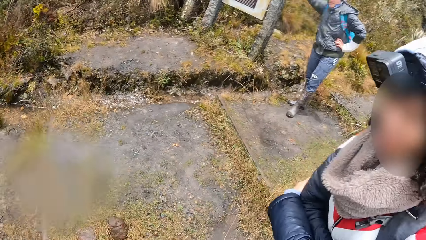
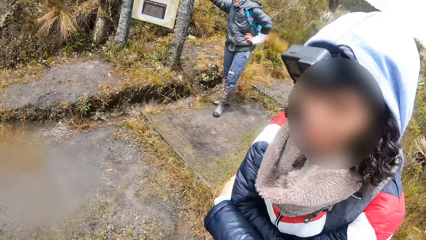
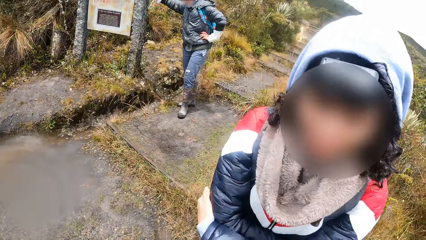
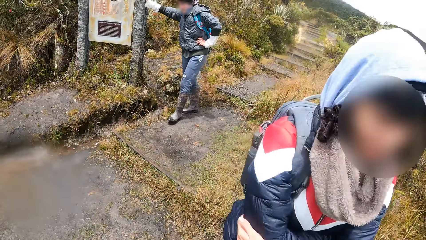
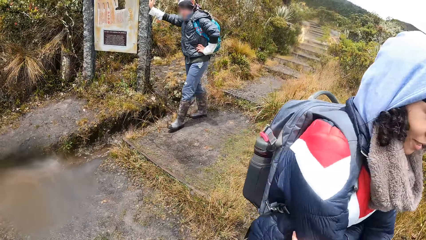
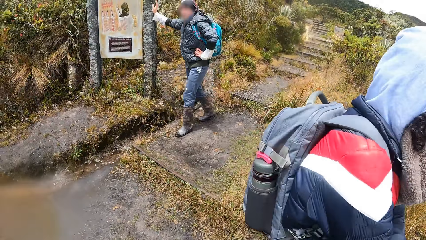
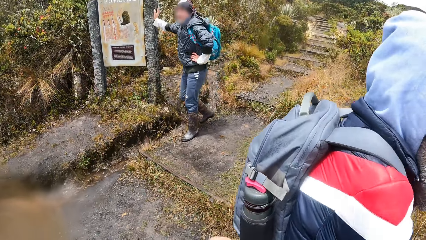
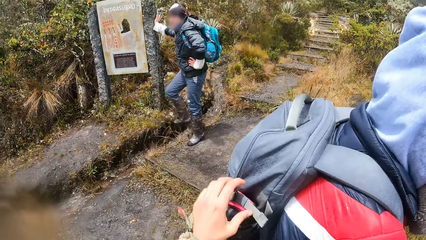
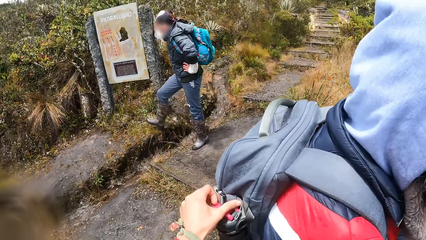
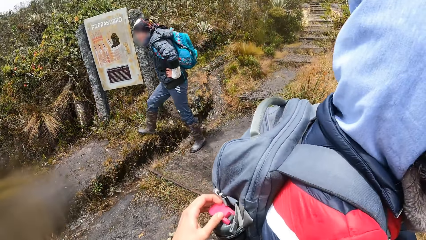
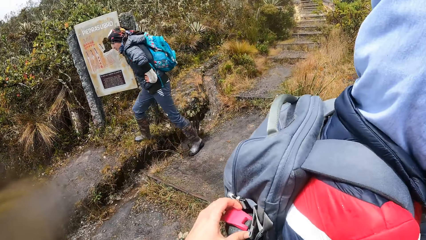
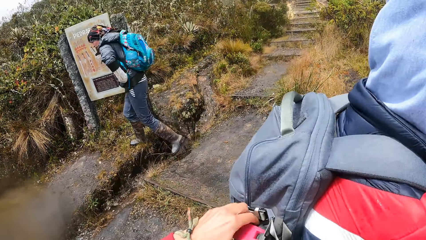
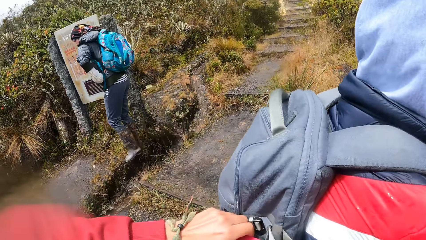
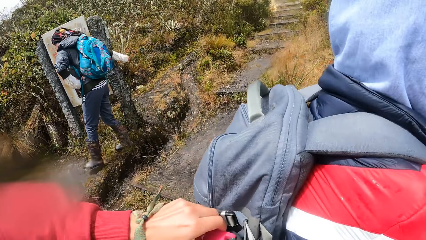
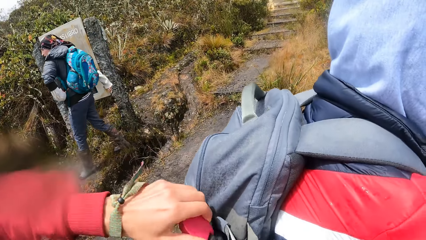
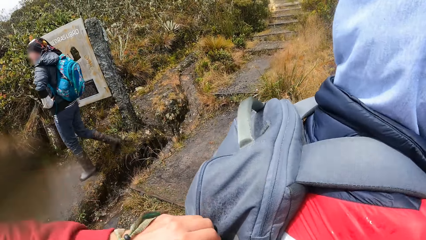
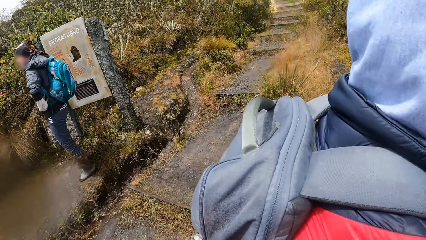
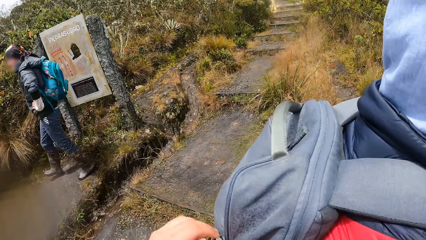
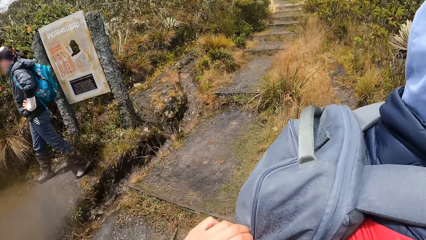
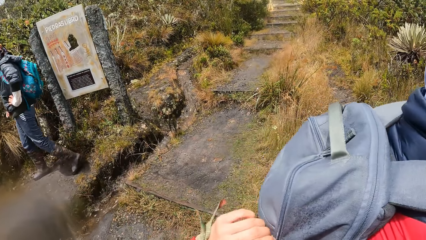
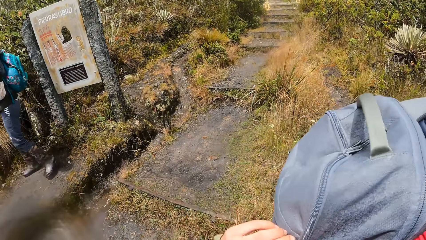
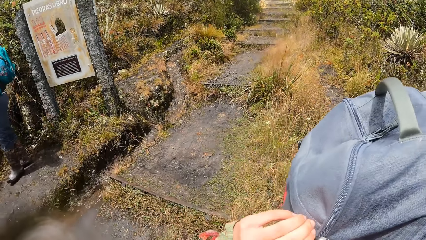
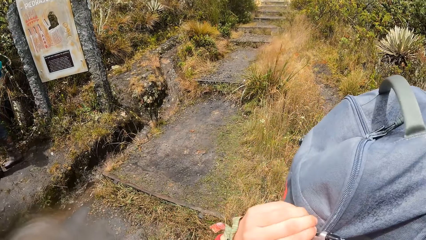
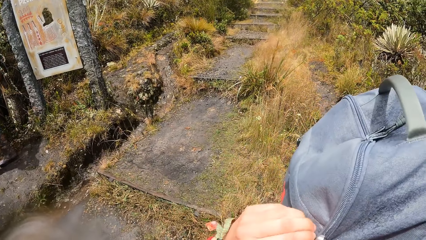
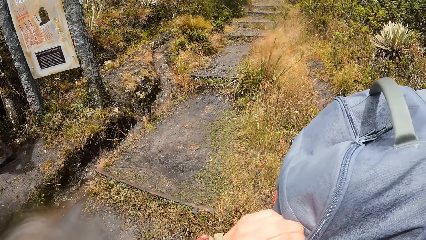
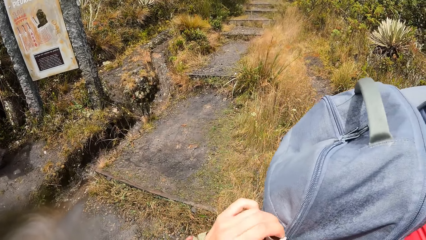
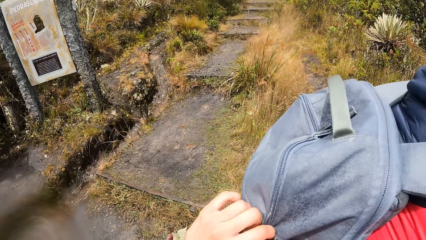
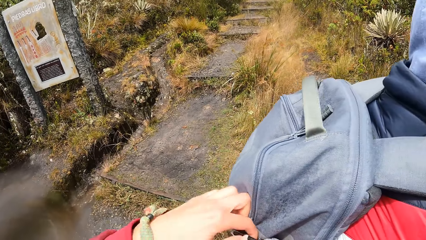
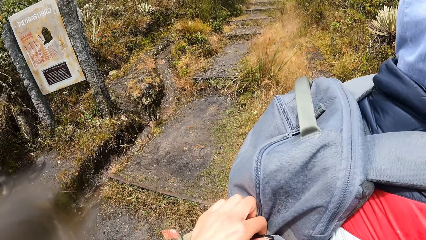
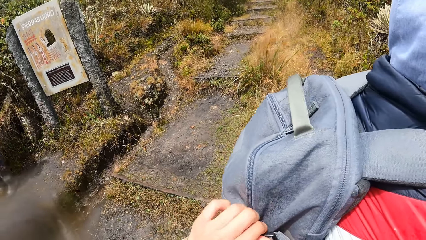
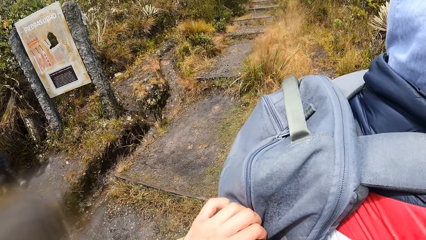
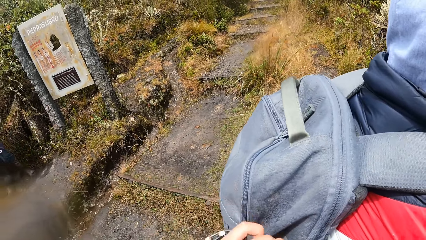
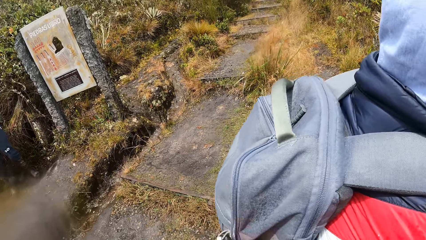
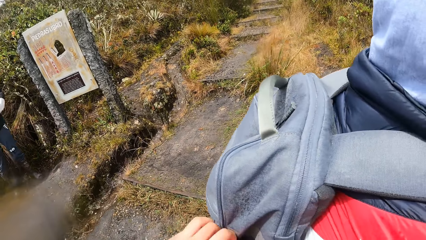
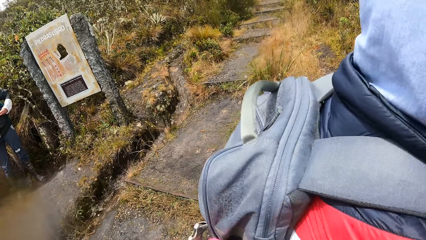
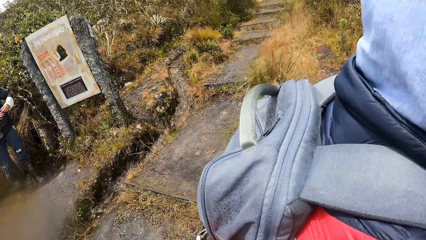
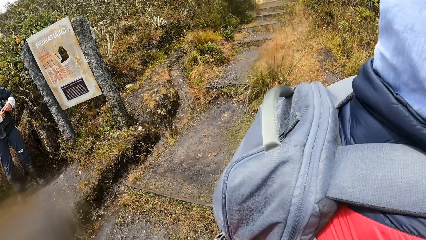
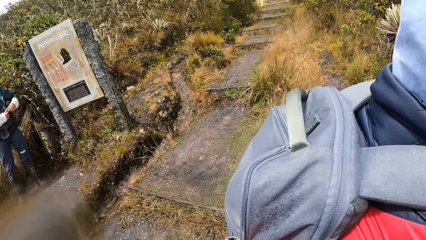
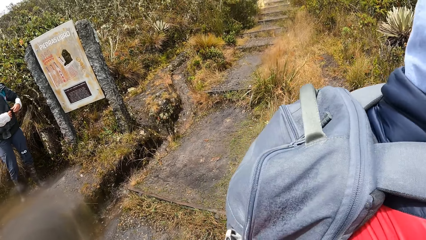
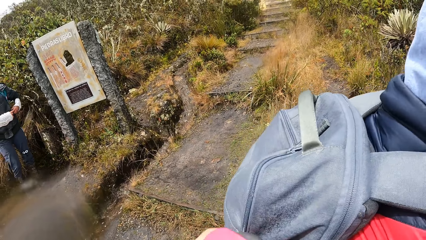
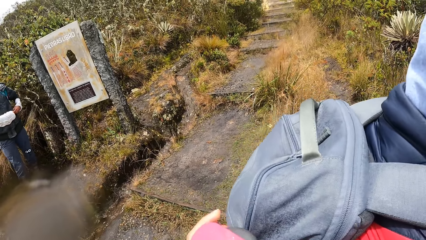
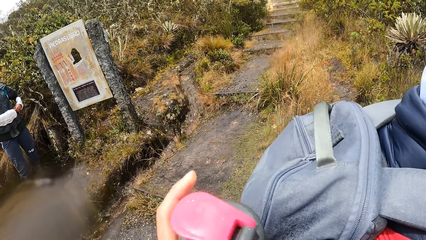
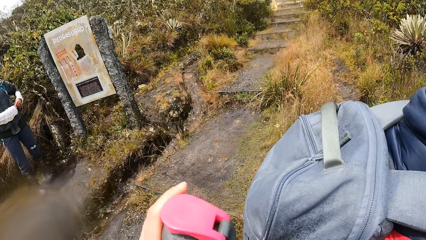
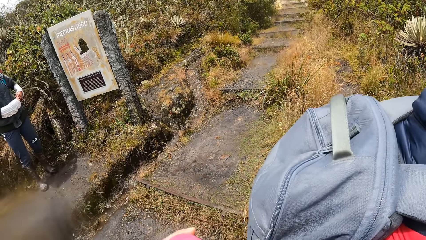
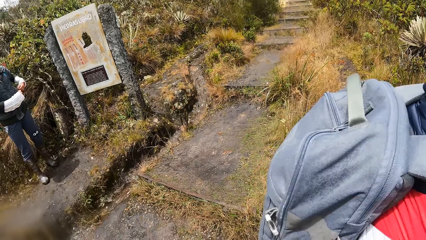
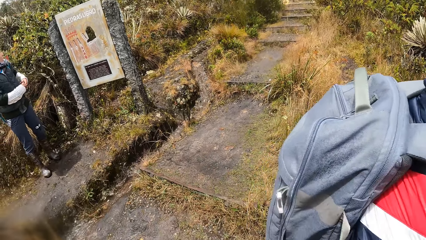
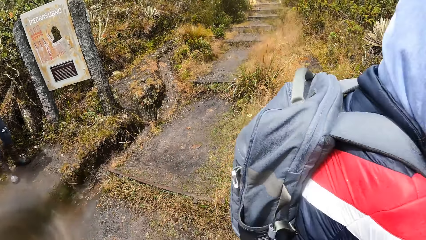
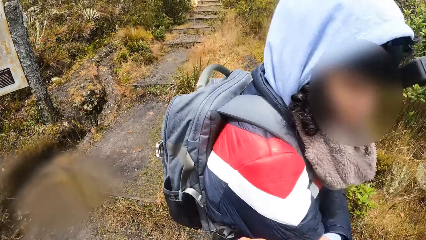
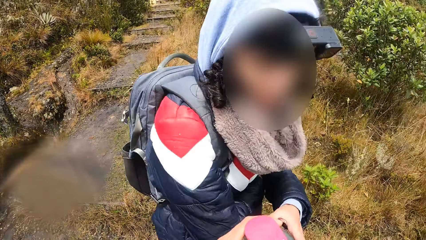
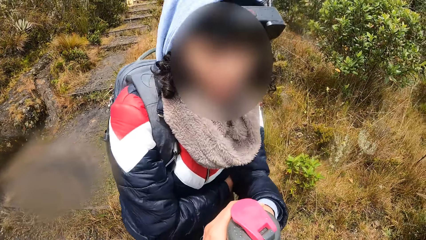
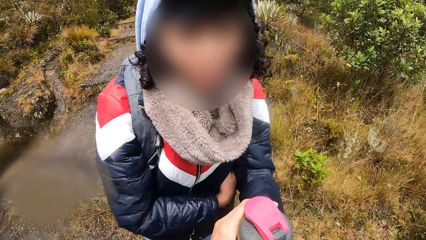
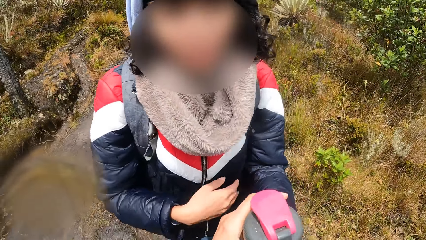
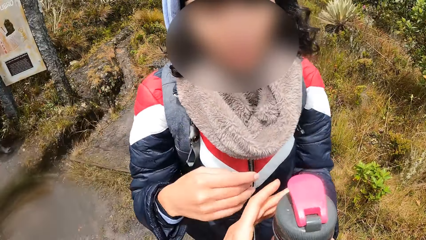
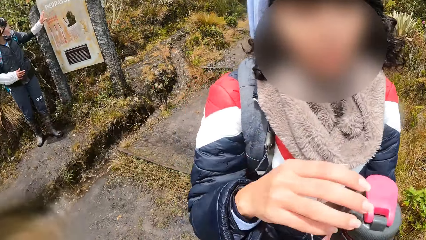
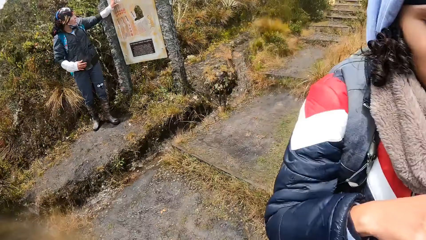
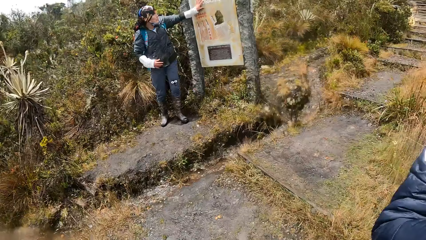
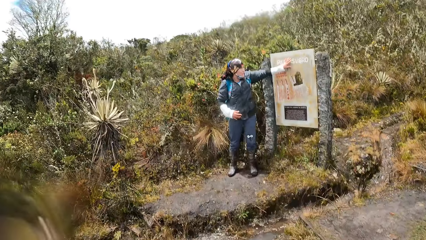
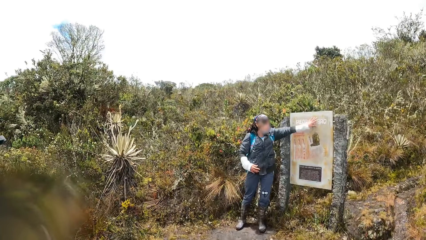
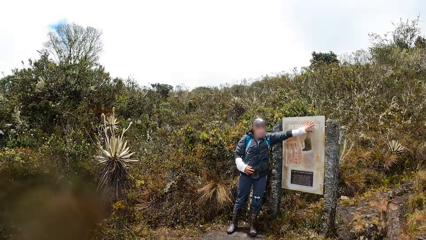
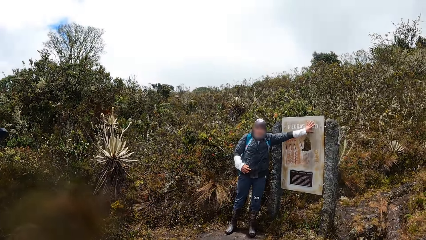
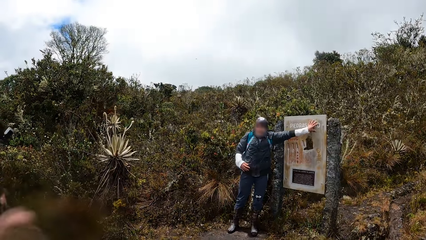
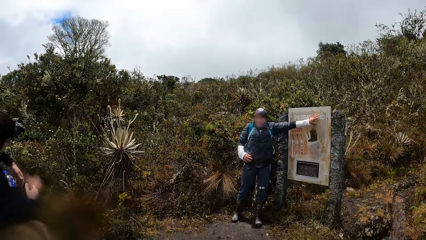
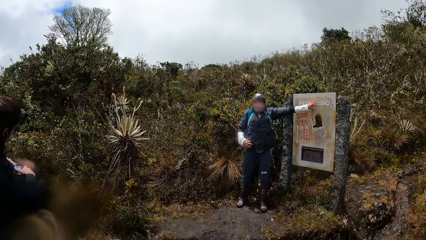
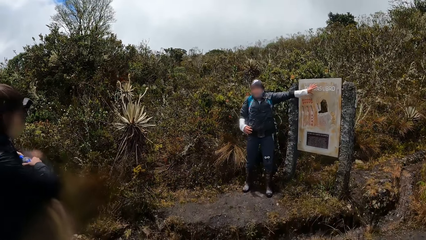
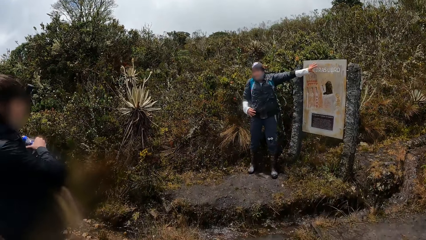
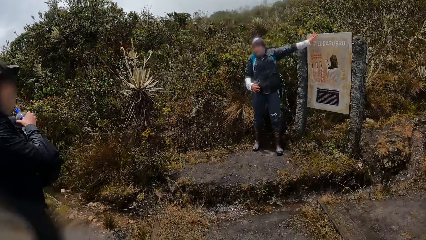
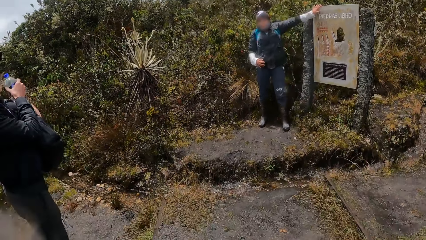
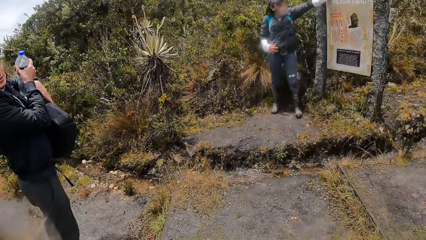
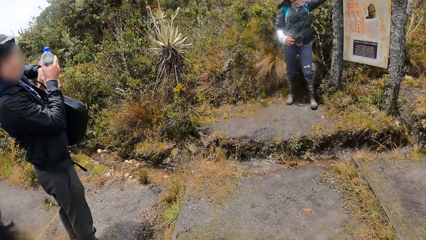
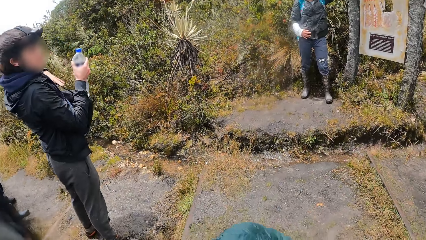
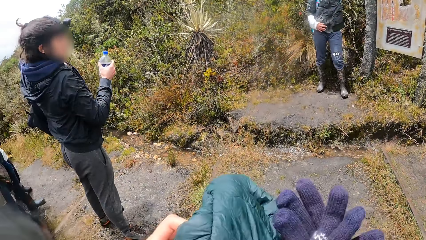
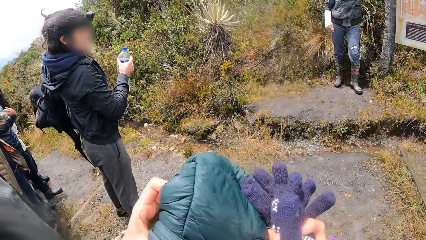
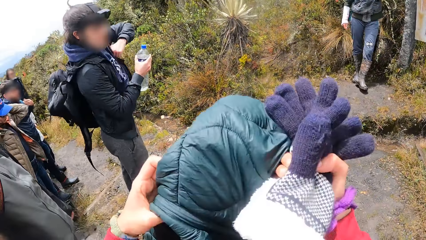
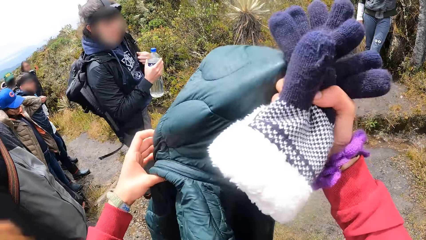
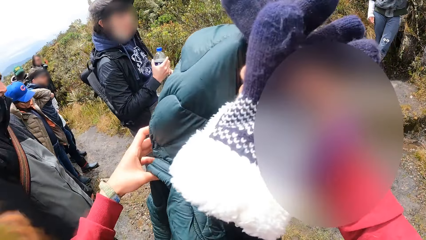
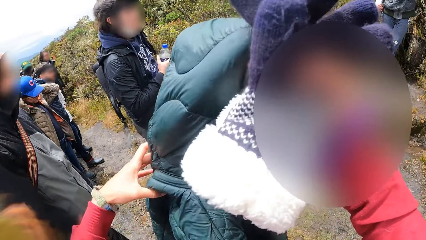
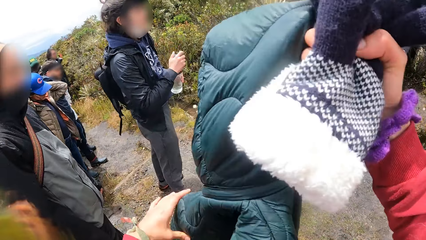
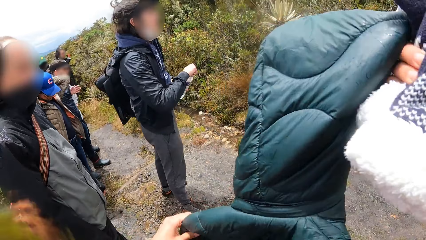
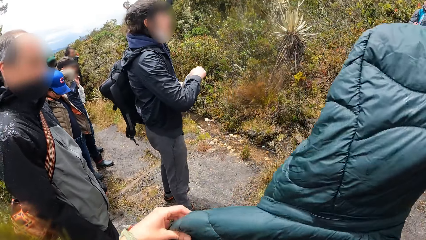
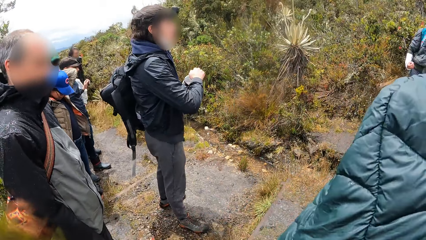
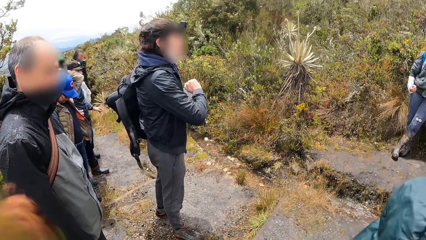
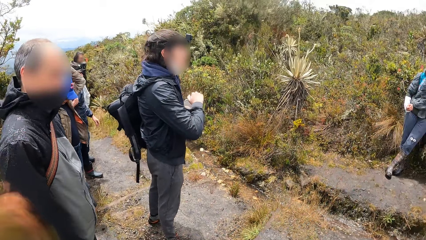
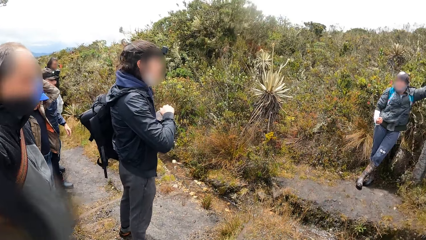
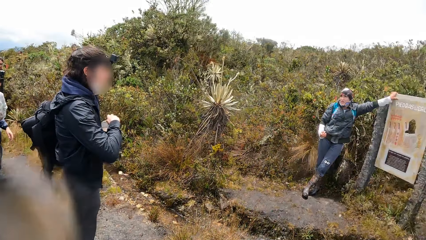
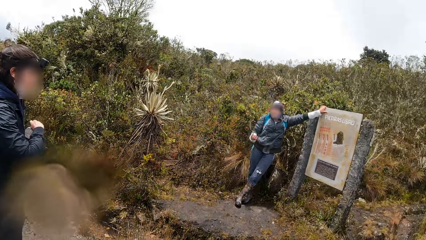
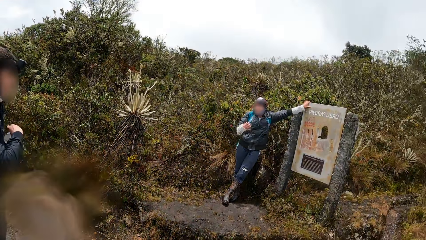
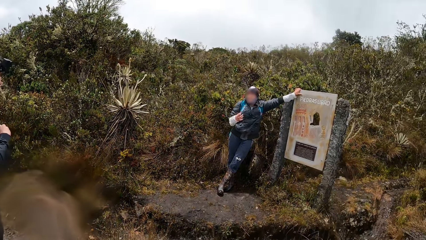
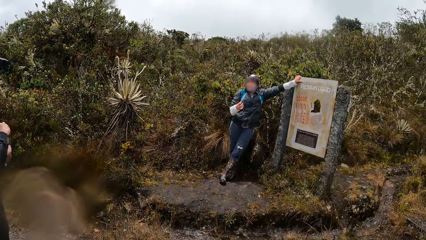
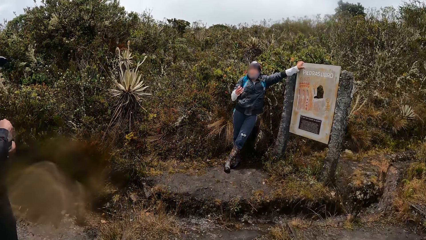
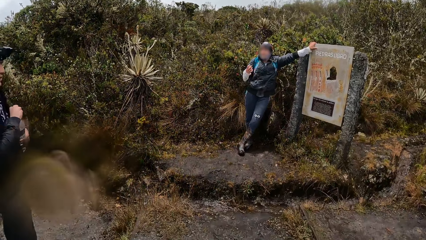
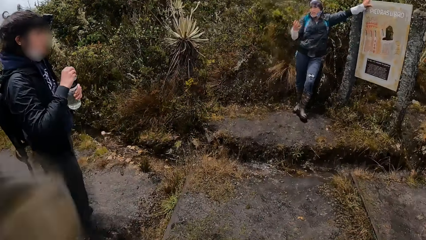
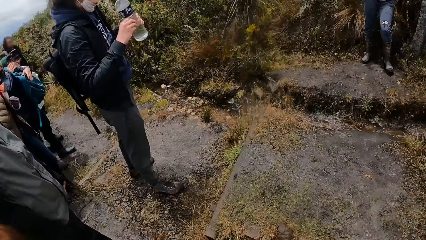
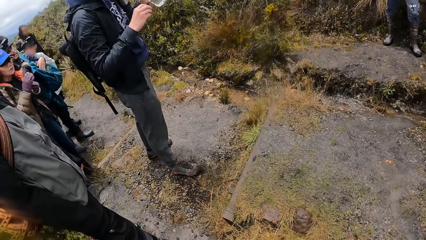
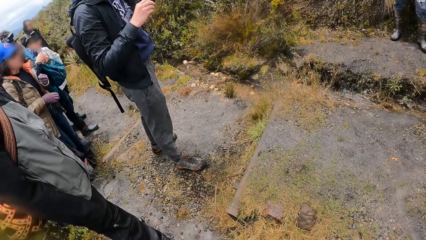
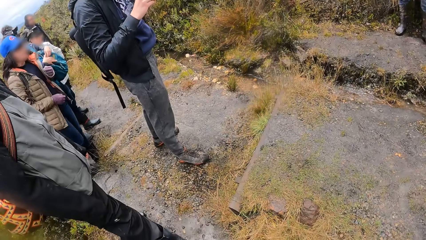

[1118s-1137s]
The camera wearer looks around. A man holds the post with the right hand. Another man turns around. The camera wearer removes a water bottle from a bag on the back of a woman with his left hand. A third man removes the bottle from the bag. The first man moves around. The second man scrubs a hand with the left hand. The first man turns around. The camera wearer gives the water bottle to the woman with his left hand. The first man holds the bottle with both hands. A man speaks to a group of people and the camera wearer. The camera wearer looks around. The second man points at something. The third man removes a water bottle from a bag with his right hand. The camera wearer lifts clothes with both hands. The third man opens the water bottle with his right hand. The second man moves a hand. The third man drinks water from the water bottle with his left hand.
